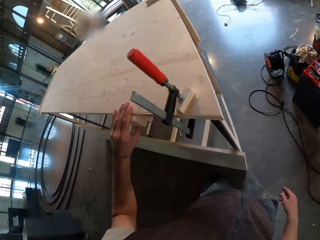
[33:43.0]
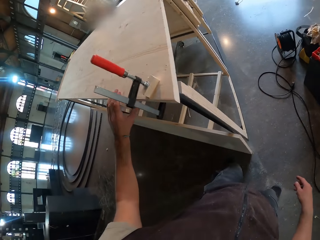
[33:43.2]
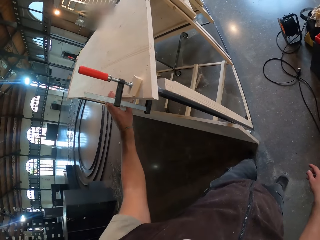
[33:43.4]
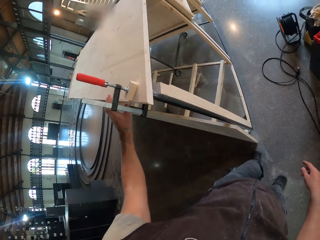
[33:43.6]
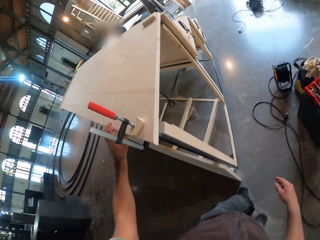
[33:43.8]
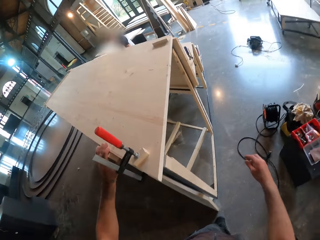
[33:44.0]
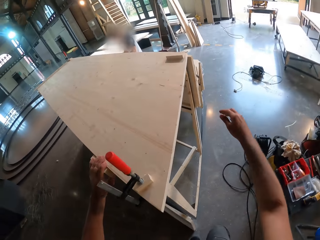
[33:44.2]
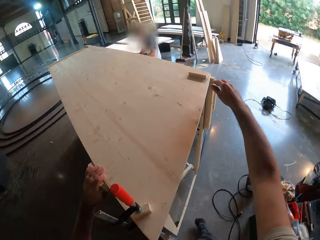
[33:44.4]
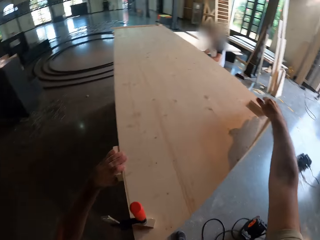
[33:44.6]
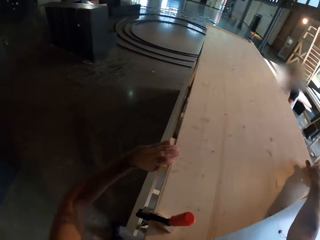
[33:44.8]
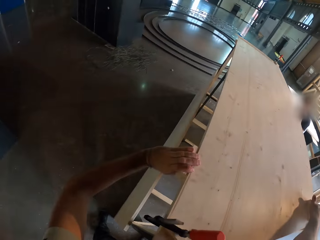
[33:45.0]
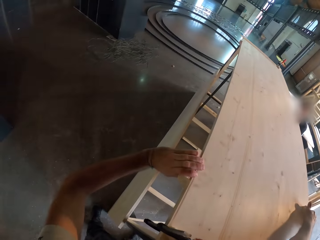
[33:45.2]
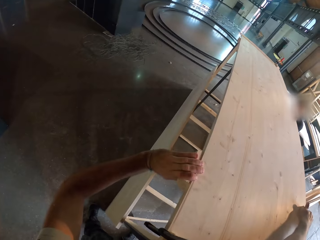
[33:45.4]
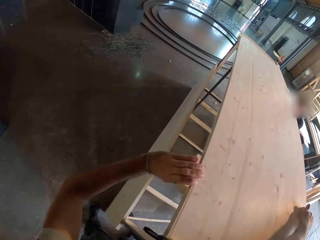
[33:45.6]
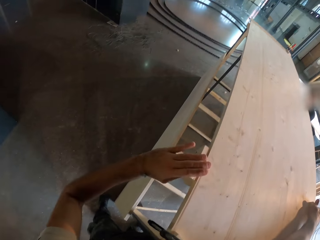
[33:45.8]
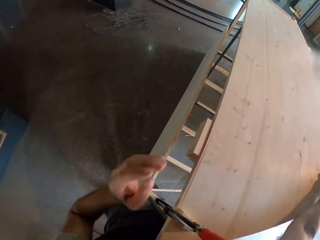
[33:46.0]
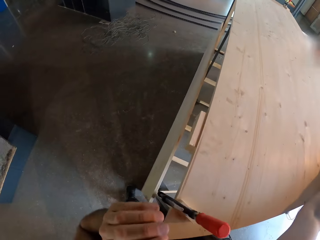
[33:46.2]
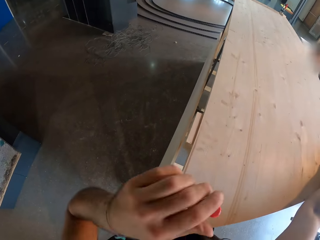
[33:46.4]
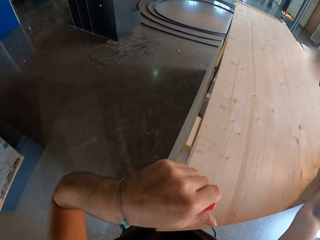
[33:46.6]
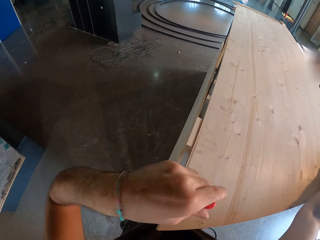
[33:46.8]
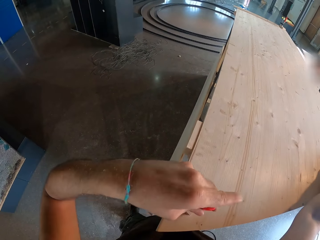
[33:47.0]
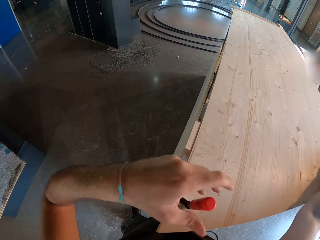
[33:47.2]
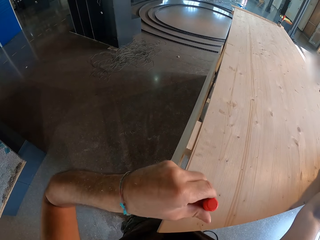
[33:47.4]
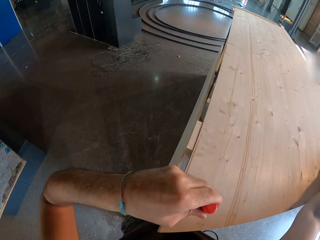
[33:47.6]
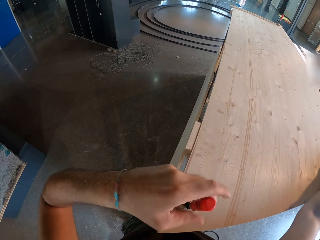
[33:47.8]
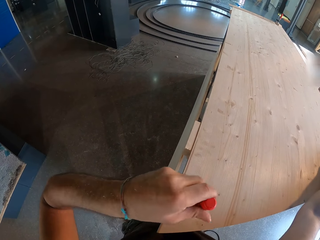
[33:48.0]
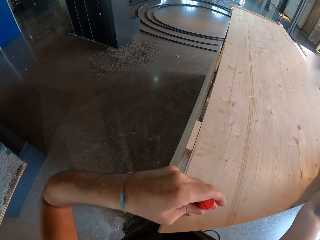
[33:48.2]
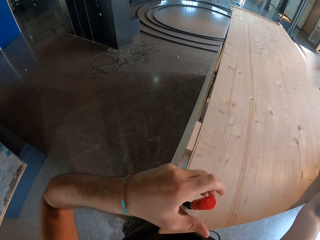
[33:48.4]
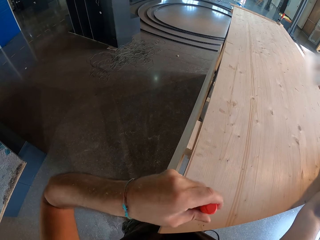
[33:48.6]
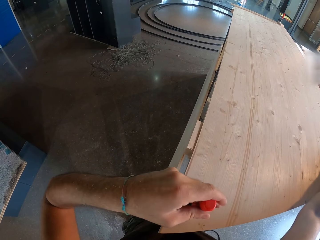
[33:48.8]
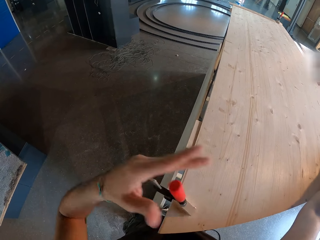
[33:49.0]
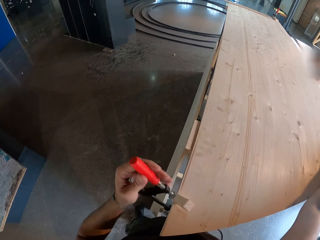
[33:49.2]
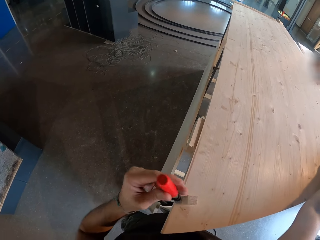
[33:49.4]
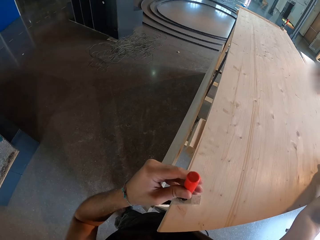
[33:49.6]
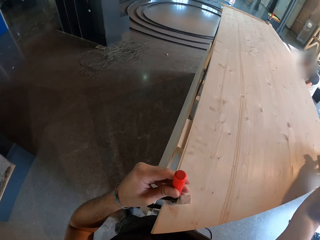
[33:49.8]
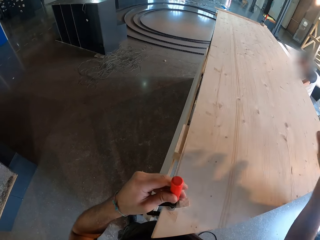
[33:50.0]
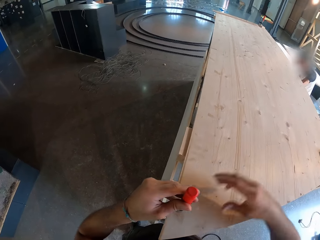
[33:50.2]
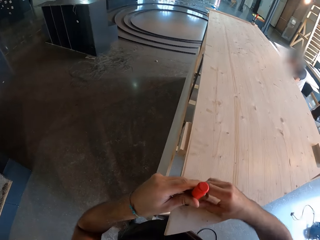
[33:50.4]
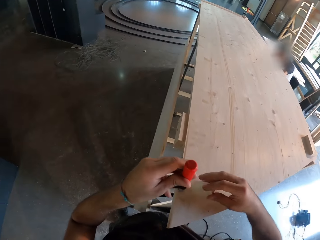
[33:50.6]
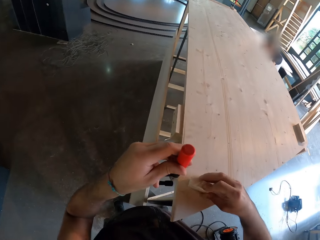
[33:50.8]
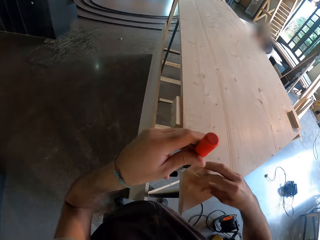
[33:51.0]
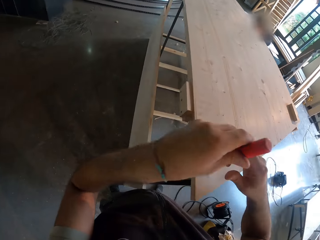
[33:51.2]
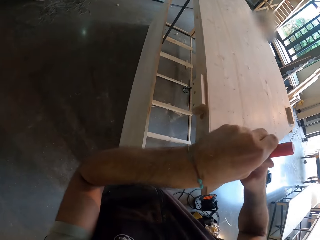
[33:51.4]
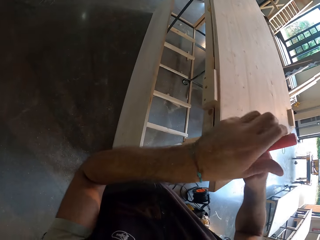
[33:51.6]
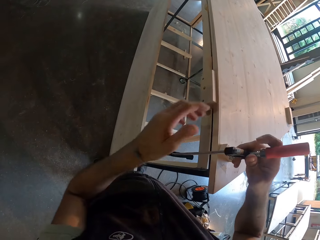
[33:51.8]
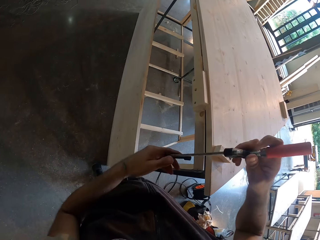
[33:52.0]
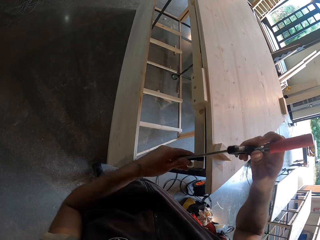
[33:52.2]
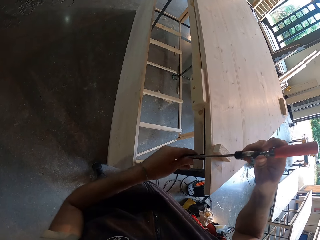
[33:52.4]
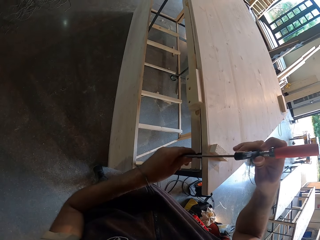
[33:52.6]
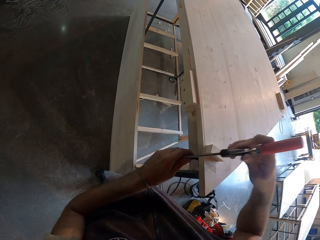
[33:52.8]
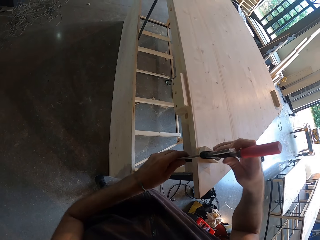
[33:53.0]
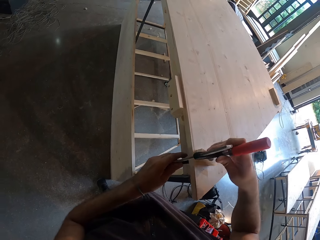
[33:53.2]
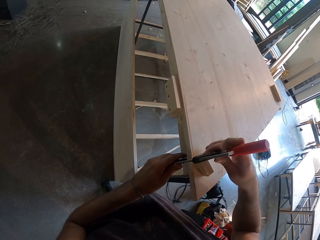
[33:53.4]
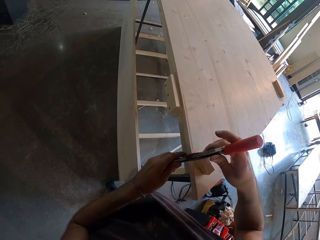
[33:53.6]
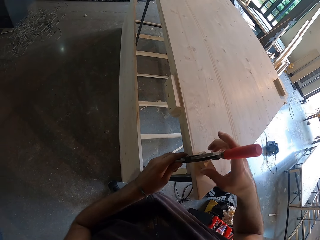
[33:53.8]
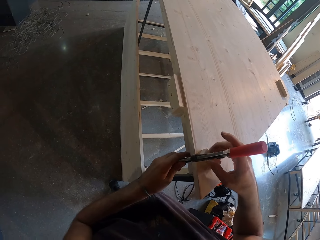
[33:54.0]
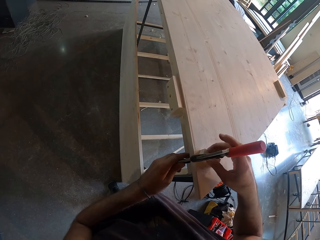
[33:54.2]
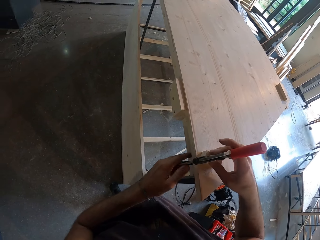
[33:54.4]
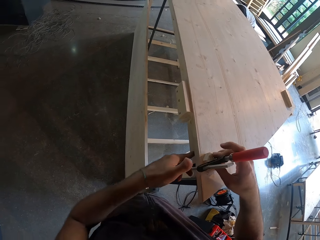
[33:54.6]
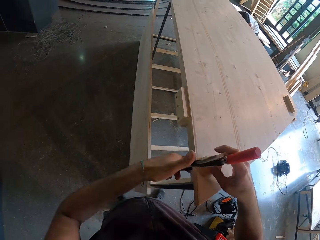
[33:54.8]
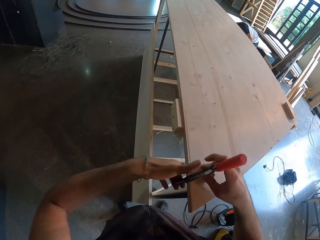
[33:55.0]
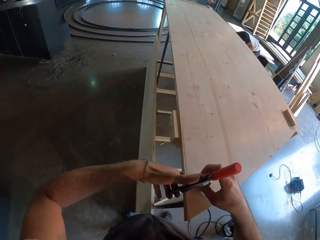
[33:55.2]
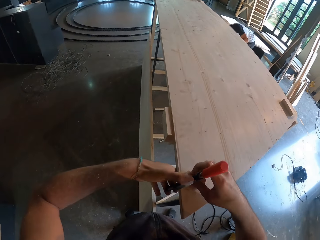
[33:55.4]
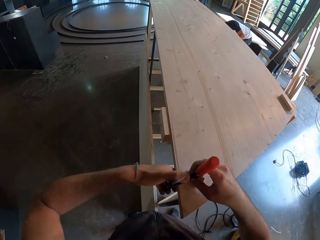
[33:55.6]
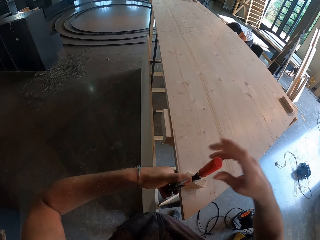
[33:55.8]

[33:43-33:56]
The camera wearer holds the stage with his left hand. He holds a block of wood on the stage with his right hand. He adjusts the G-clamp with his left hand. He adjusts the block of wood on the stage with his right hand. He holds the block of wood on the stage with the clamp in both hands.

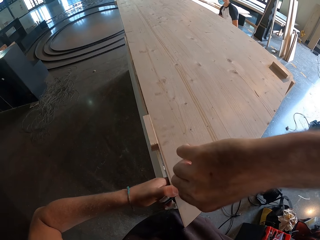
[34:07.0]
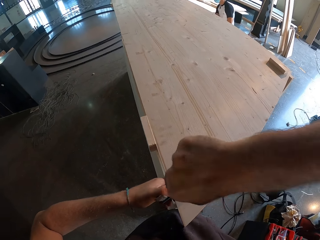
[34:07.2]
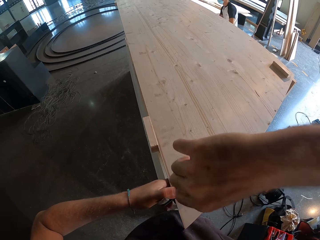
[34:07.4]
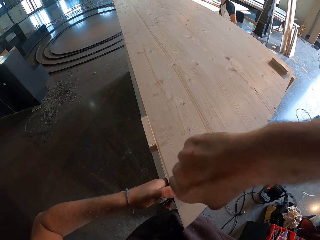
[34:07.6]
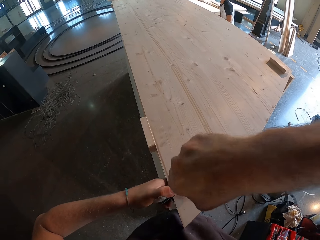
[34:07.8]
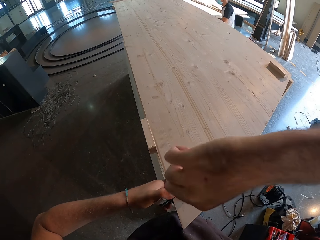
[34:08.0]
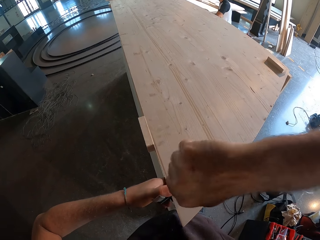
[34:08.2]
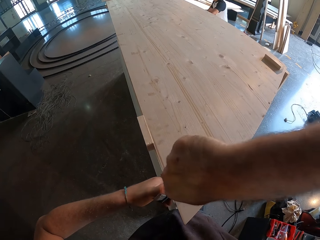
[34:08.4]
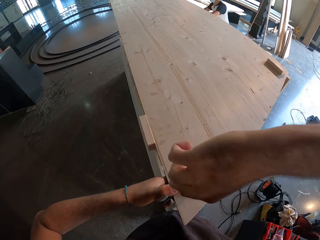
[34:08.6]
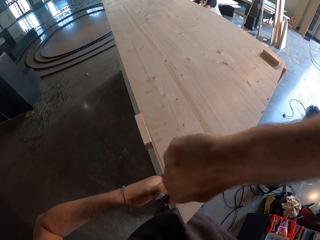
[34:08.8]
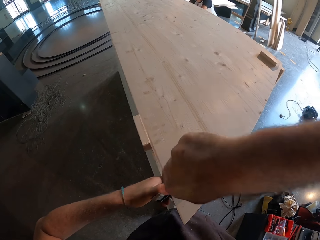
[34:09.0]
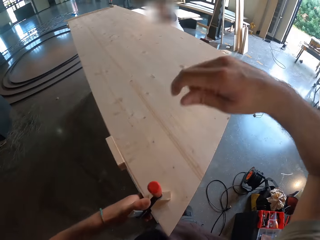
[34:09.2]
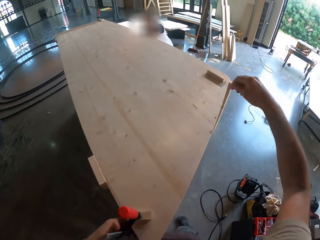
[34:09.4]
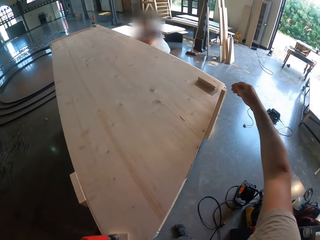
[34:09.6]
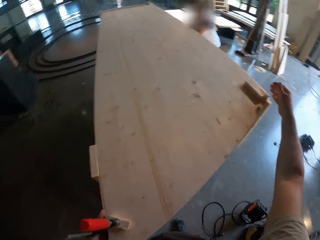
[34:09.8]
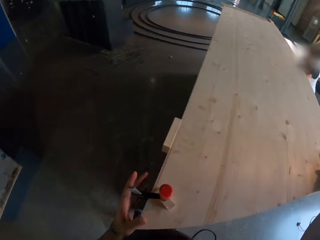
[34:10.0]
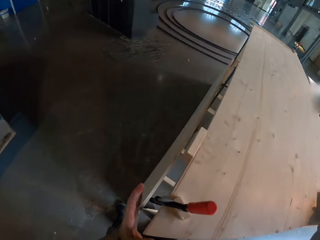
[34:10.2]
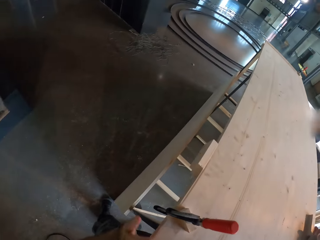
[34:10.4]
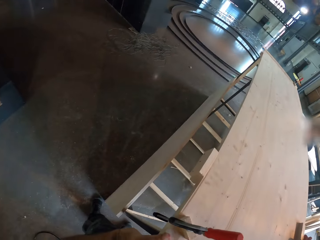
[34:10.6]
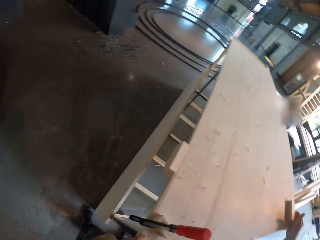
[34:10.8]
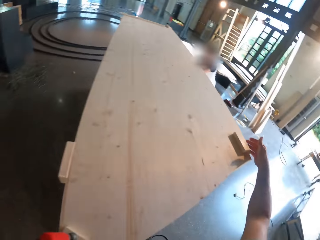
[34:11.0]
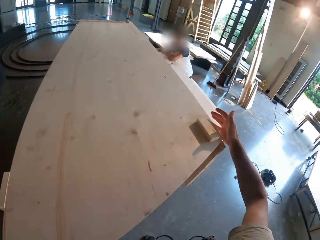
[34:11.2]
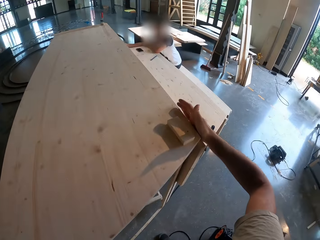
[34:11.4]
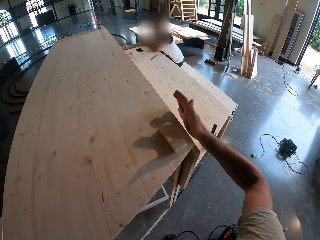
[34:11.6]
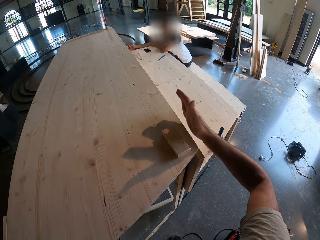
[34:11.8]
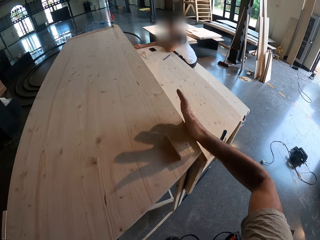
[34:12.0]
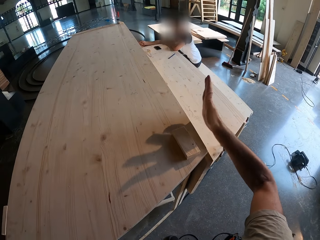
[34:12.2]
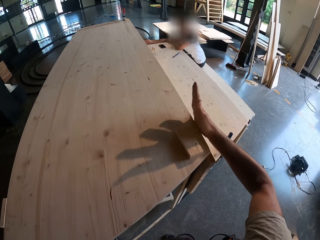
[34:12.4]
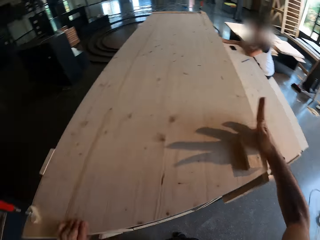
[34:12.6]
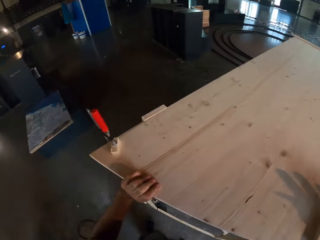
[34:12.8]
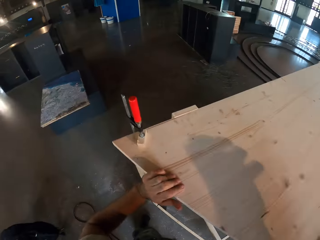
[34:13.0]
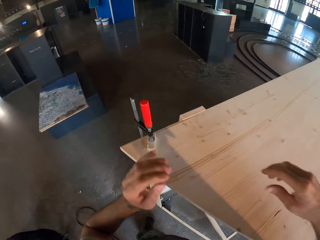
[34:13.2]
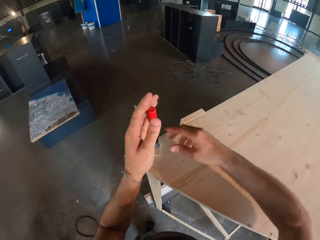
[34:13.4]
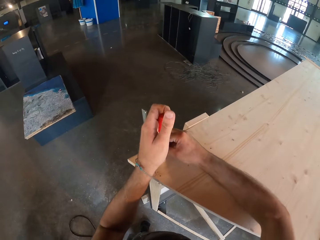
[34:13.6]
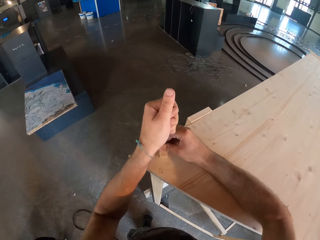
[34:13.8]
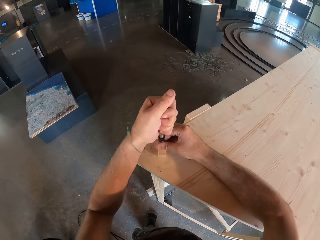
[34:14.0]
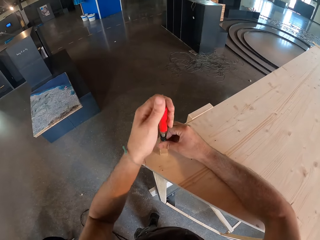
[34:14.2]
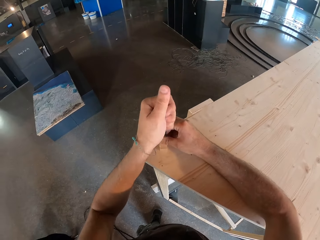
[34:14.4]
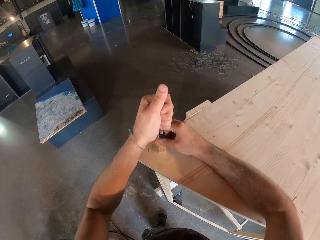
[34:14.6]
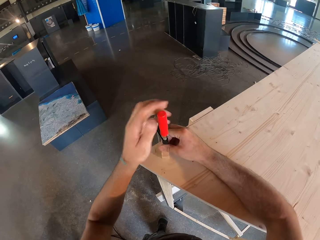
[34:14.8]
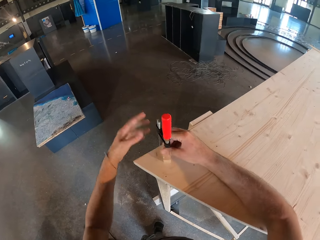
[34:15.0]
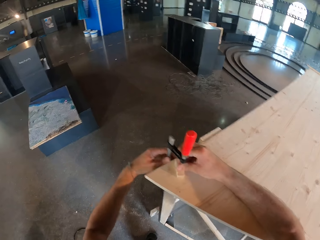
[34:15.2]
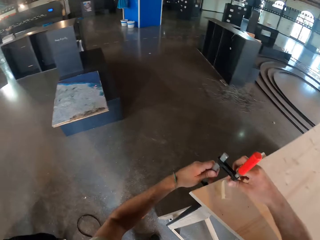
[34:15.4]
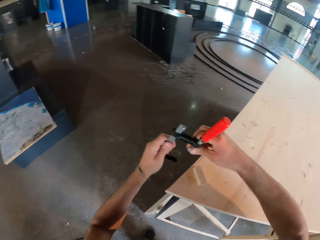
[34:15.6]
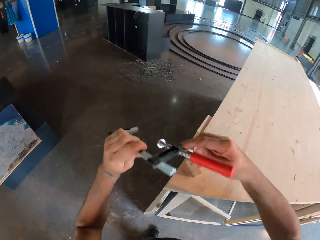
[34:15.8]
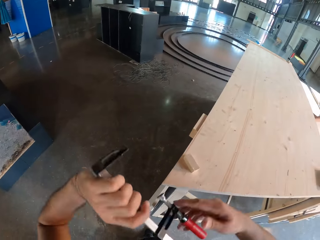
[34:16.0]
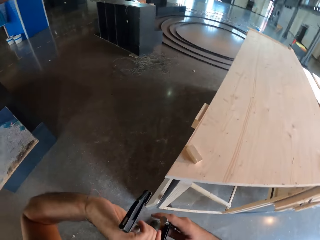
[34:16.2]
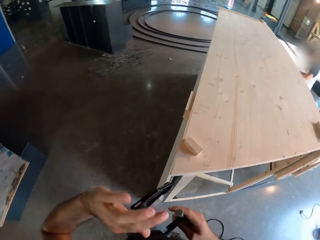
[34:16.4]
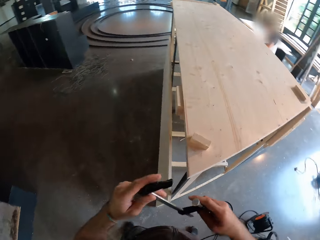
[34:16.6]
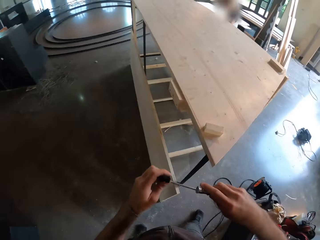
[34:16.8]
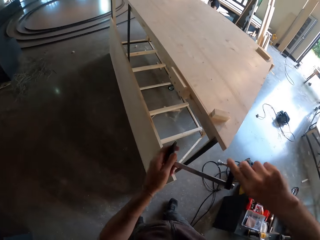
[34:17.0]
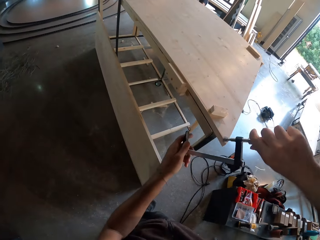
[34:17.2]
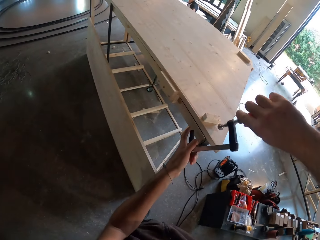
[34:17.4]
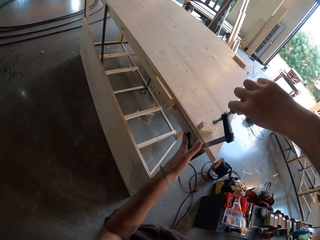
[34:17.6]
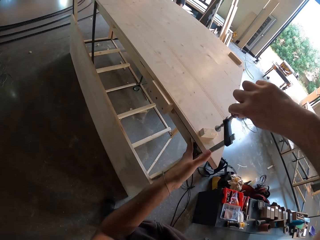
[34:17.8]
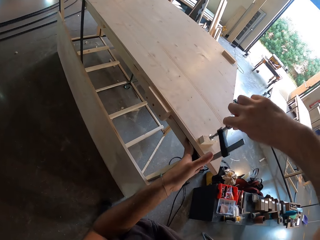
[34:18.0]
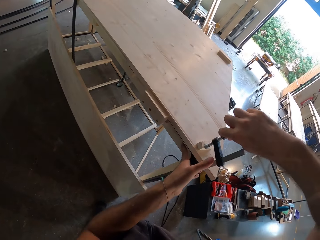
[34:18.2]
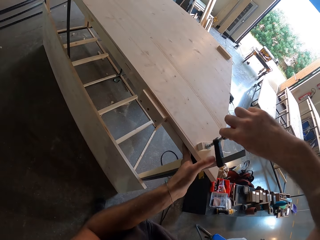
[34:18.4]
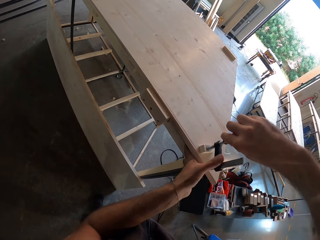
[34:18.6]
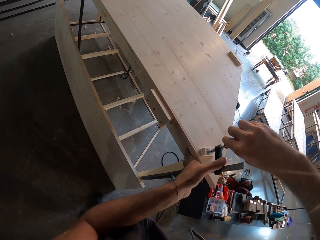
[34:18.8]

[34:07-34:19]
The camera wearer hits the stage with his right hand. He holds the clamp with both hands. He adjusts the G-clamp with his left hand. He removes the clamp from the stage with both hands. He holds the block of wood on the stage with the clamp in both hands.
